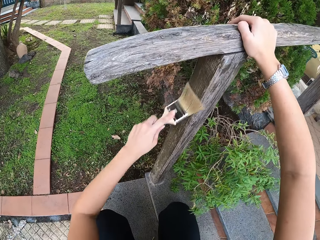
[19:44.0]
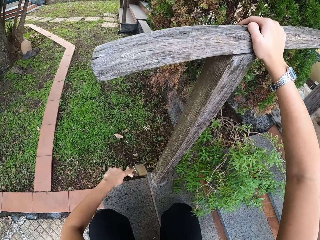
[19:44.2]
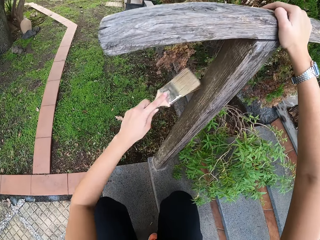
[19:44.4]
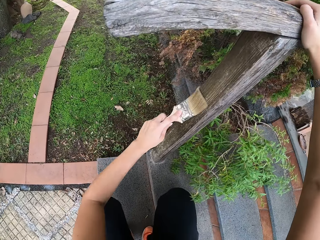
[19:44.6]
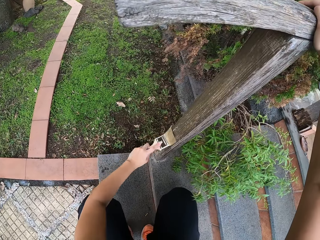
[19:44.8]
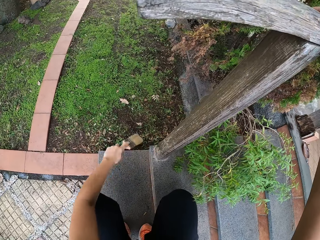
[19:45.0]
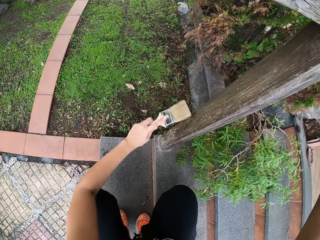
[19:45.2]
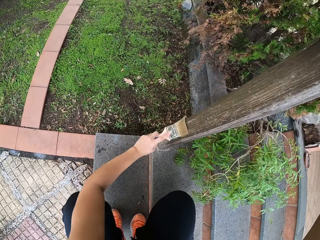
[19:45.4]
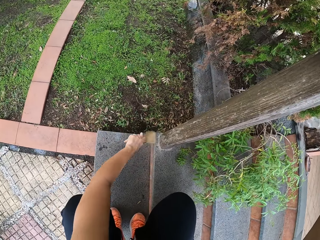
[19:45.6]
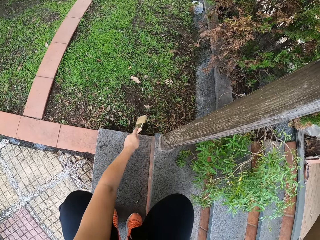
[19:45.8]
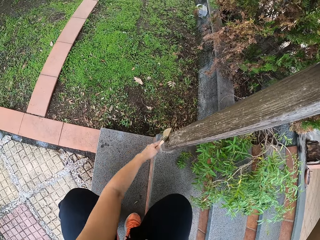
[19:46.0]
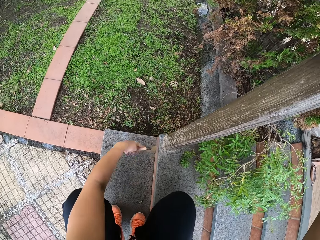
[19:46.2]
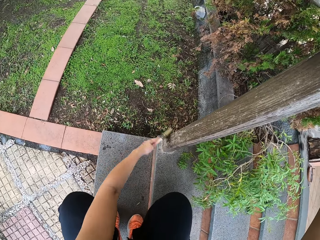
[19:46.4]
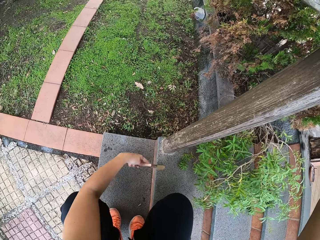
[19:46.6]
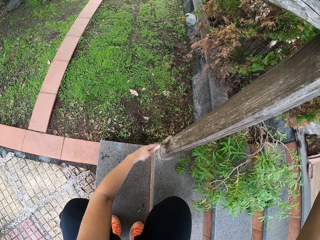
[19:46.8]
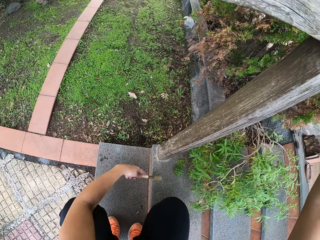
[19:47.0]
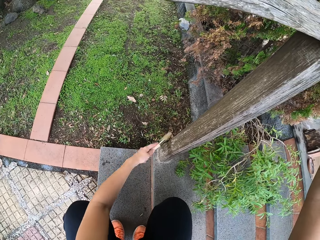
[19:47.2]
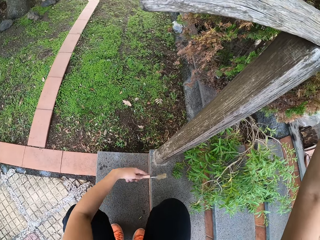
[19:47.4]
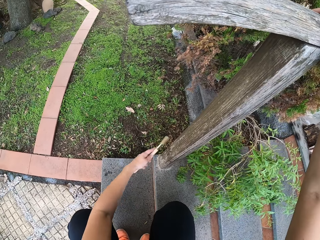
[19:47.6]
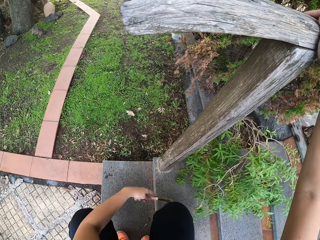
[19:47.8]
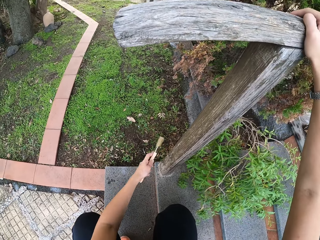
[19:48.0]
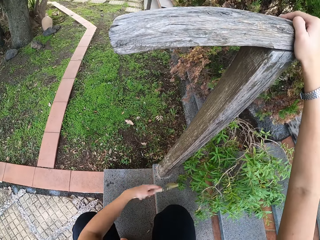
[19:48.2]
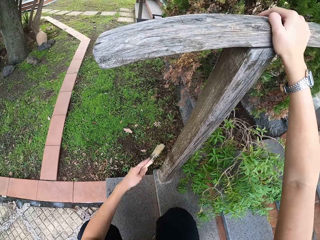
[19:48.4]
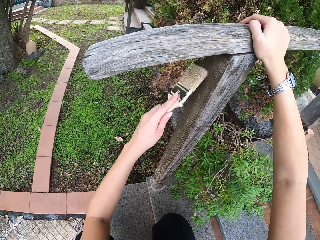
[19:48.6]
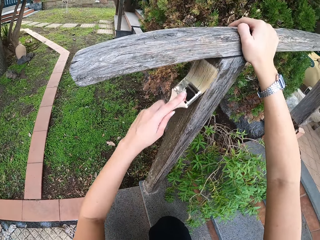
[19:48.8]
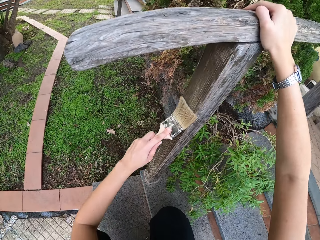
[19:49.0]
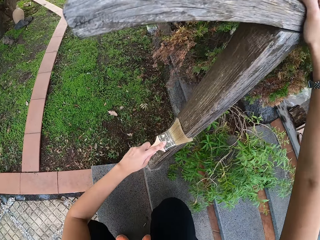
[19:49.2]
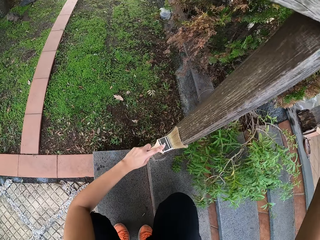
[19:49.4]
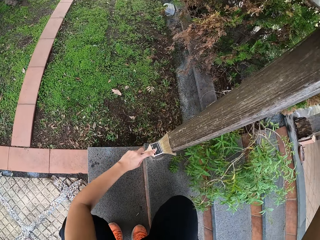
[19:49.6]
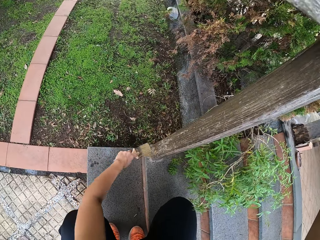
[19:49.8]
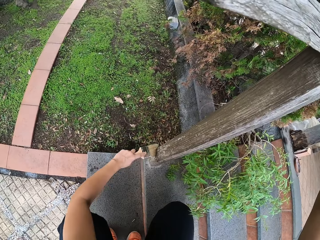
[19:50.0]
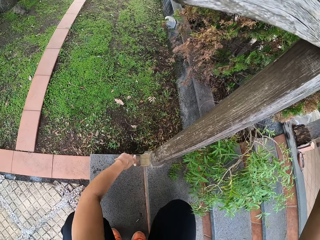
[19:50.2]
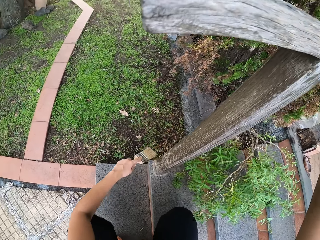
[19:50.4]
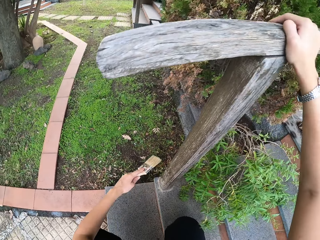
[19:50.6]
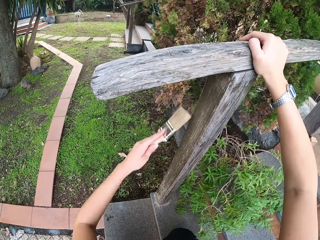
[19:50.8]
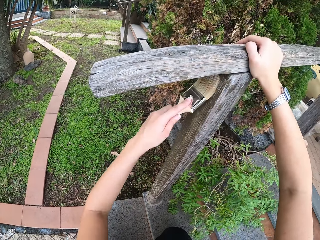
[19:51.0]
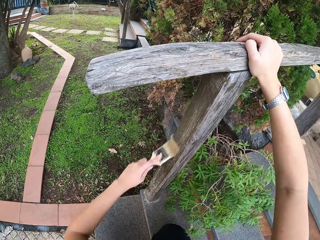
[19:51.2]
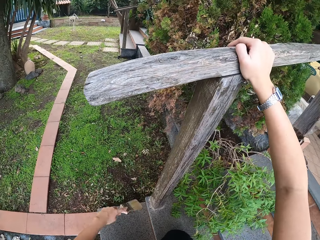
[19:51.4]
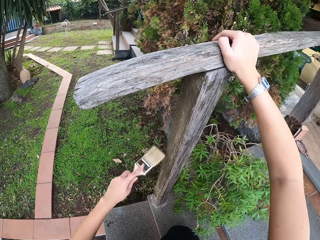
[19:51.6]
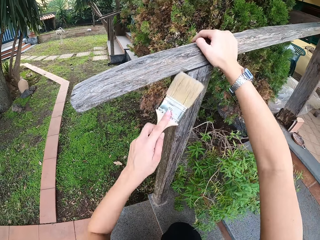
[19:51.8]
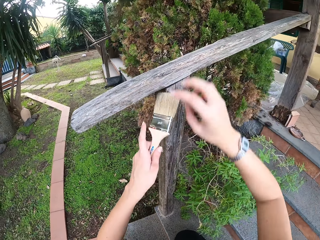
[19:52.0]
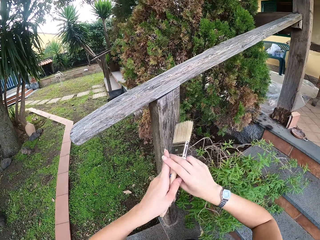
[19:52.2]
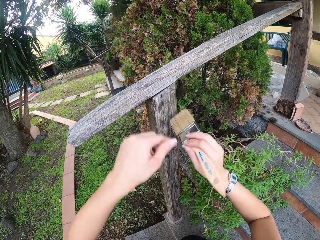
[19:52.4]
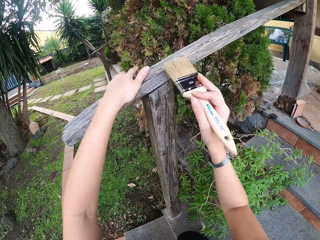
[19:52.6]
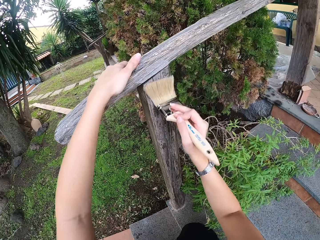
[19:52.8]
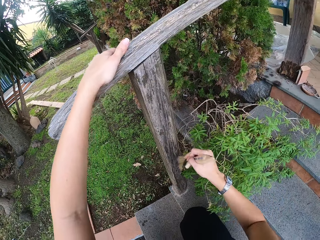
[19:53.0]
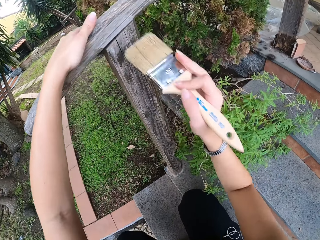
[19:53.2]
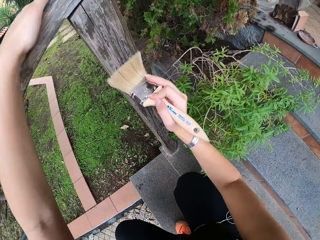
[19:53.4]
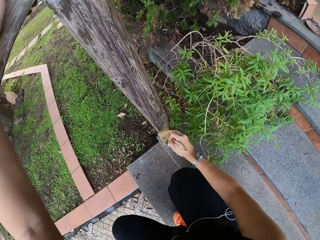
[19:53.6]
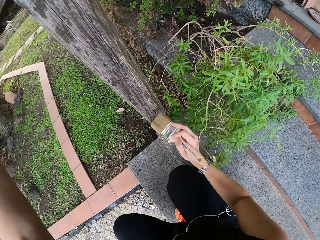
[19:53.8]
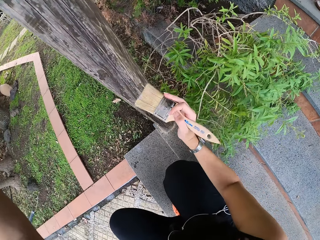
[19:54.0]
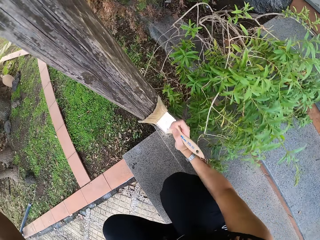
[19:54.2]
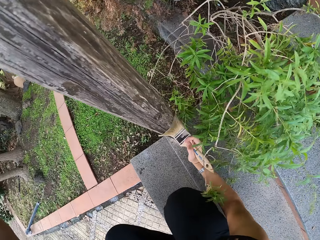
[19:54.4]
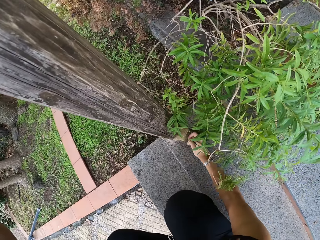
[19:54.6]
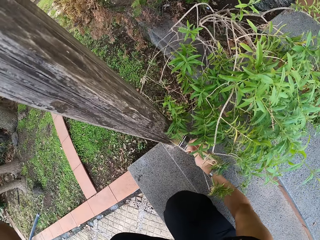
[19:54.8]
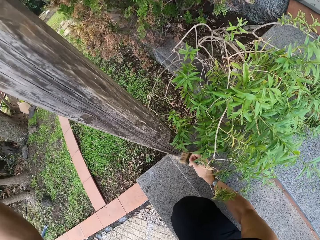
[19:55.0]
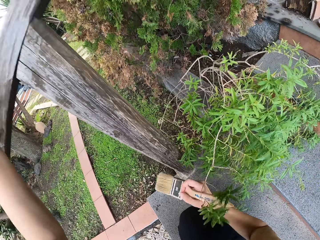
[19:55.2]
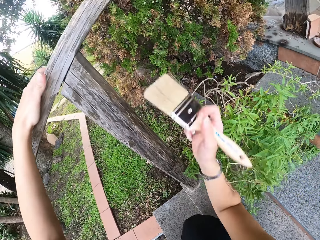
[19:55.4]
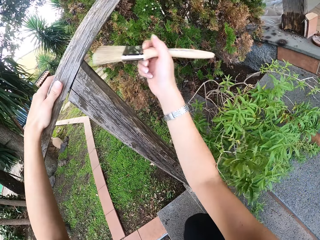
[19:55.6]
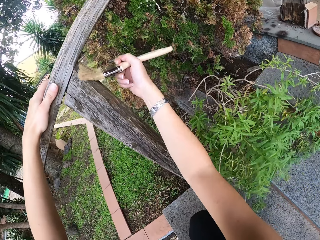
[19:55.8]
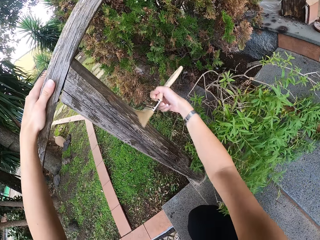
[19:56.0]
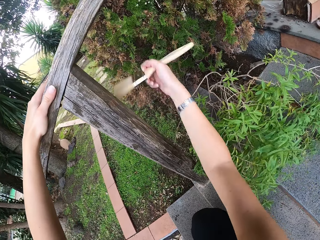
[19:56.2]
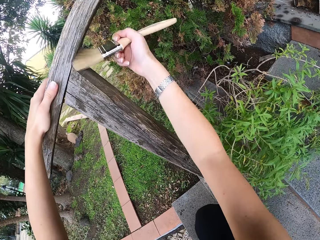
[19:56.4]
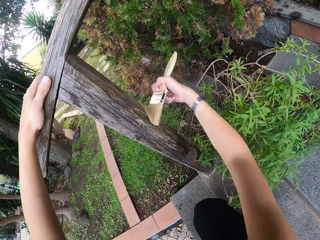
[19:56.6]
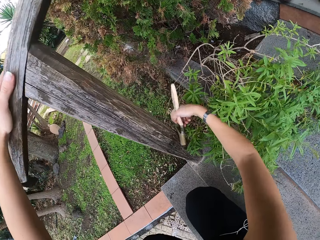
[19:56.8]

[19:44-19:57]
The camera wearer brushes. They transfer the paint brush to the right hand. They brush the wood with the paint brush.

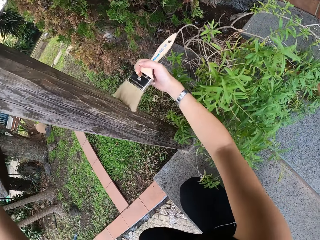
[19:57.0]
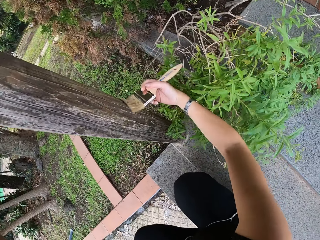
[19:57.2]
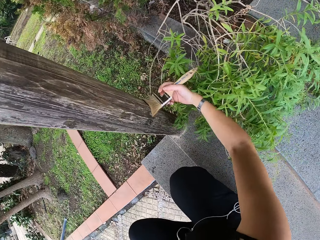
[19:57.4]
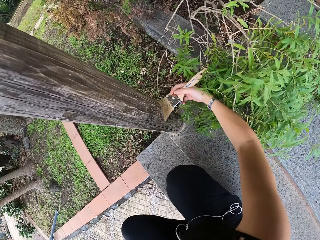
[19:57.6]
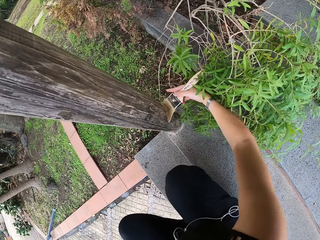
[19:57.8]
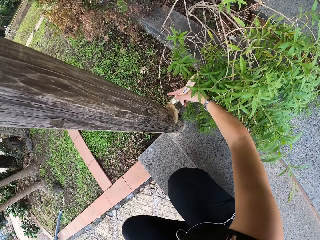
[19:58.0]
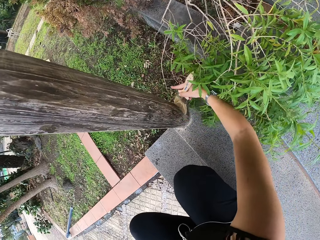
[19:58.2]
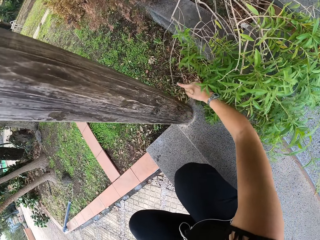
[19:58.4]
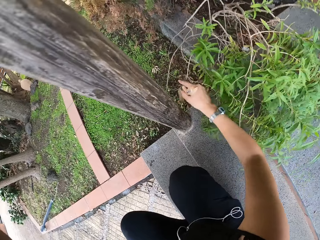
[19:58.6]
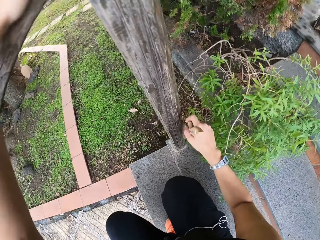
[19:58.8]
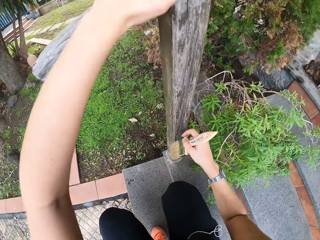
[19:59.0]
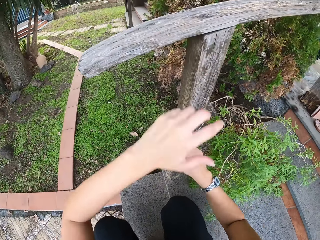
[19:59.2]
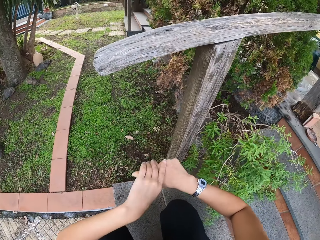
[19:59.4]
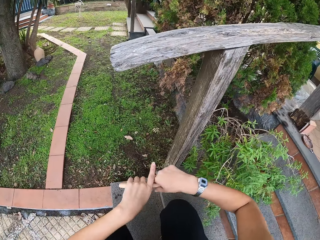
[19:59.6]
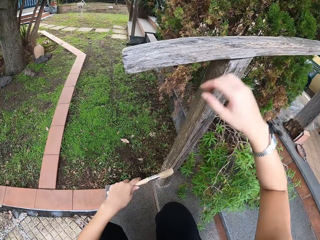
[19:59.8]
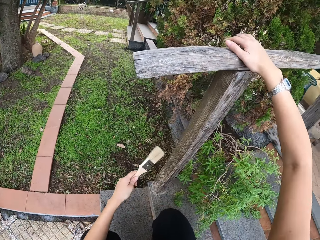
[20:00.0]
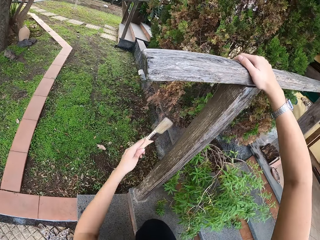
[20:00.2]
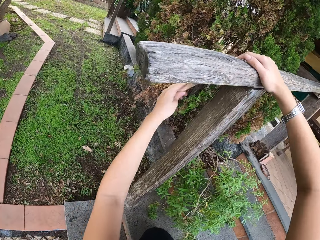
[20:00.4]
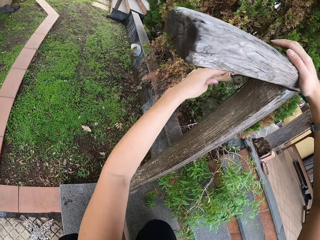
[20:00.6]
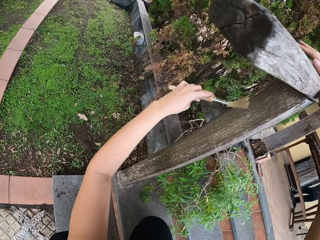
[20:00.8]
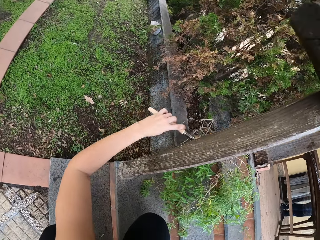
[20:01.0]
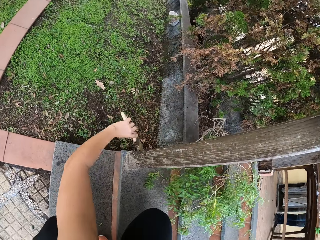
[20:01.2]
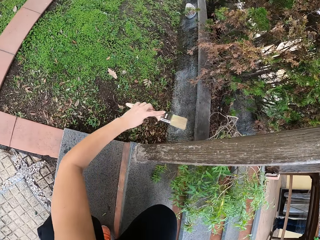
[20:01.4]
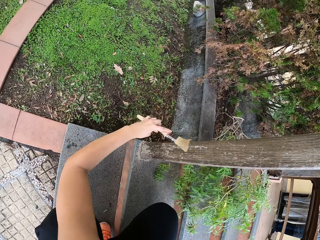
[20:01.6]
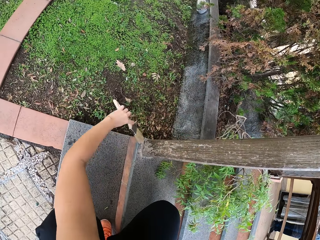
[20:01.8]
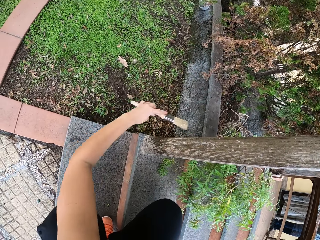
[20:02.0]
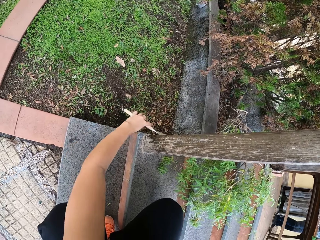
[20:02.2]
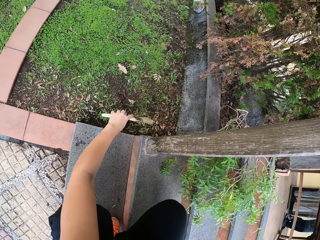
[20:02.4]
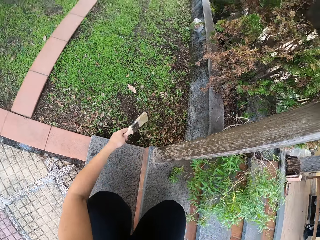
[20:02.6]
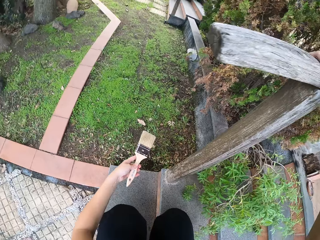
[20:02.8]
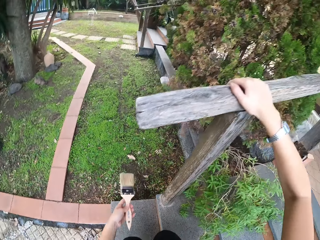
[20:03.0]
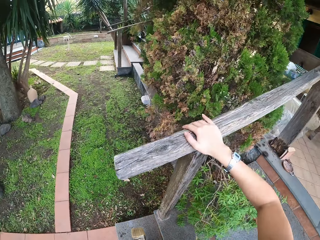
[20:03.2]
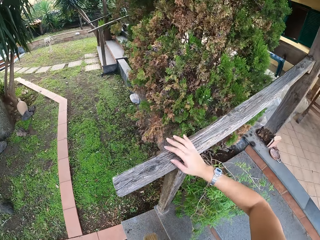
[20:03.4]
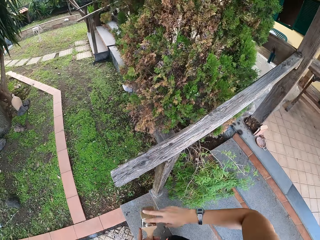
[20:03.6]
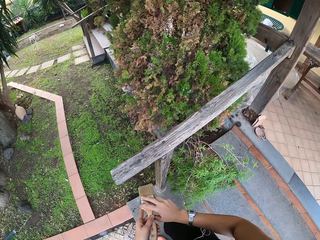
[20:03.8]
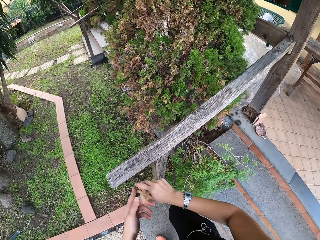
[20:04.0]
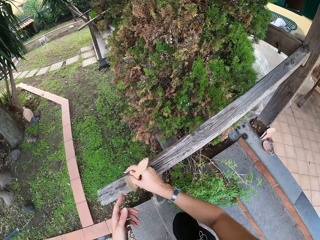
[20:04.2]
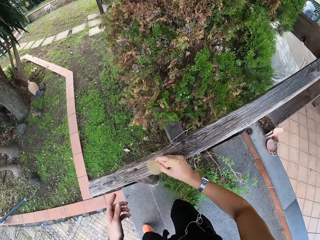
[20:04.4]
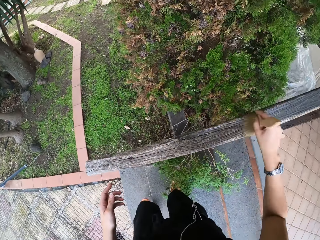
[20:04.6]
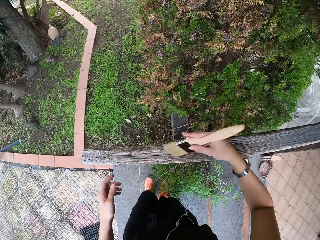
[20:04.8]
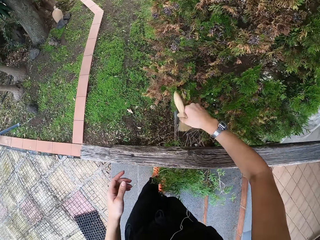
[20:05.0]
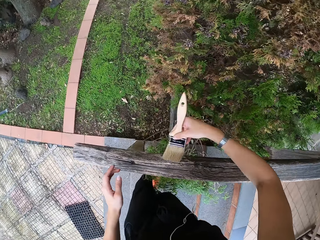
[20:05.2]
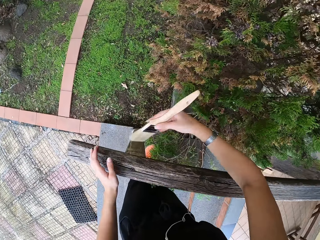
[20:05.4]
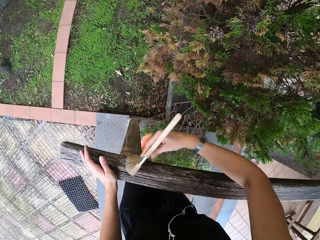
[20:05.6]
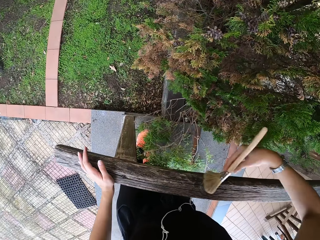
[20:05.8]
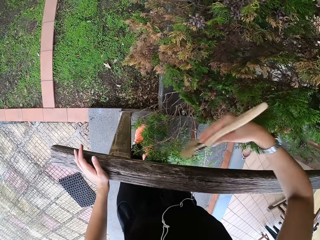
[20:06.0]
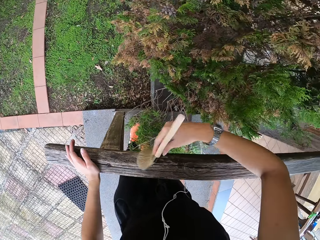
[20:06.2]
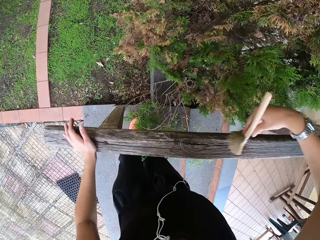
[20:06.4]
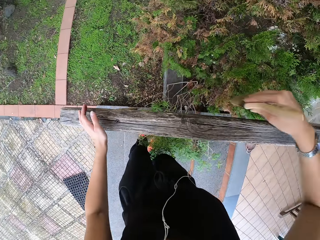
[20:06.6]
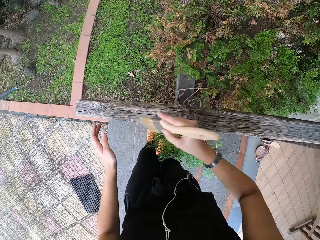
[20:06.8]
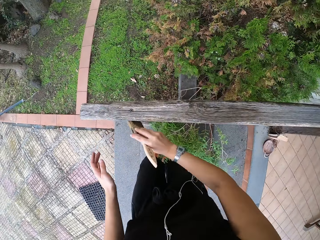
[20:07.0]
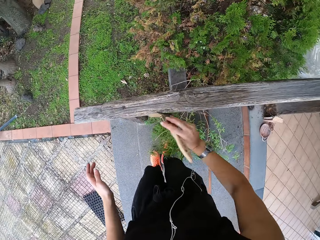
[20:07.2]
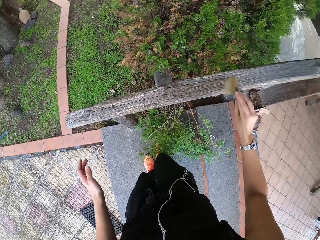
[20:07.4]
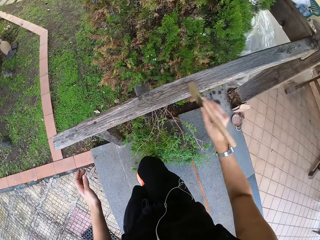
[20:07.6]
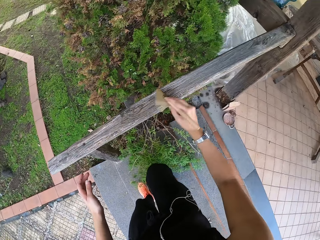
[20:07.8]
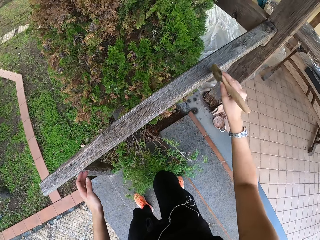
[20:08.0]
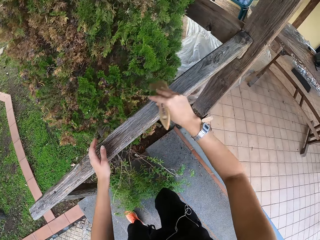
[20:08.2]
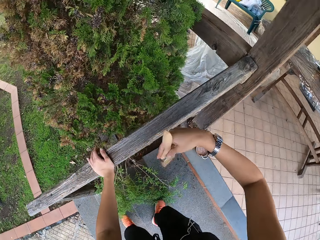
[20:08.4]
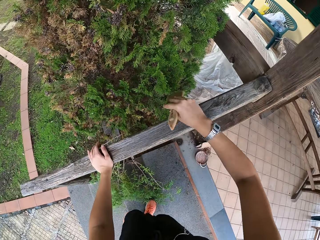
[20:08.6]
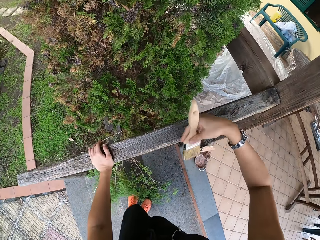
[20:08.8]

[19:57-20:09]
The camera wearer transfers the paint brush to the left hand. They brush the wood with the paint brush. They stand up. They transfer the paint brush to the right hand. They brush the wood with the paint brush.
